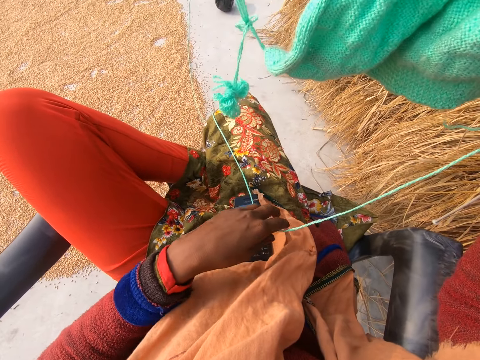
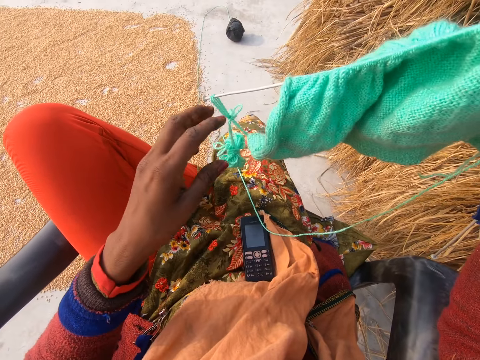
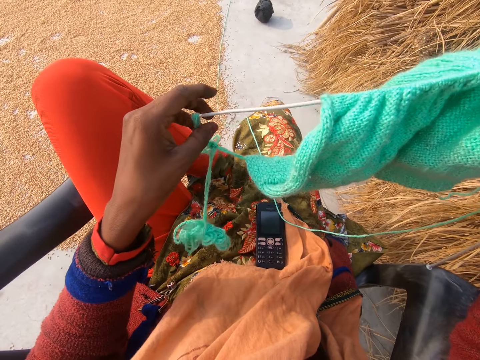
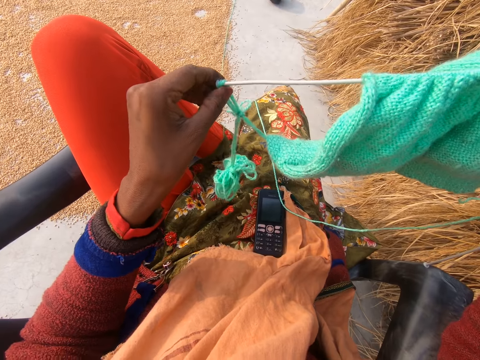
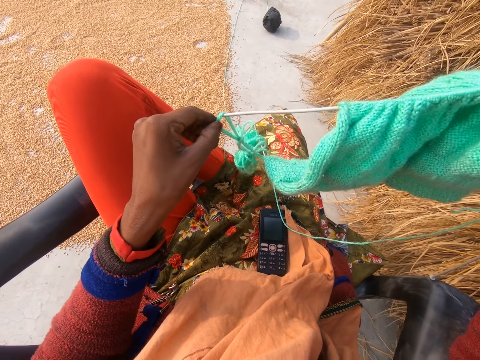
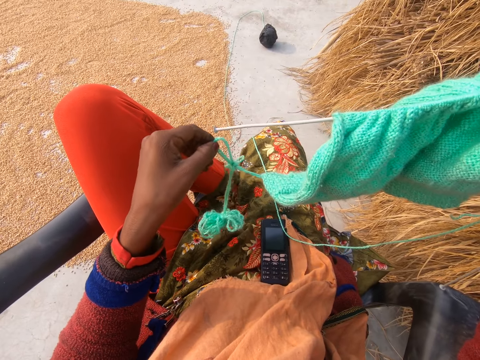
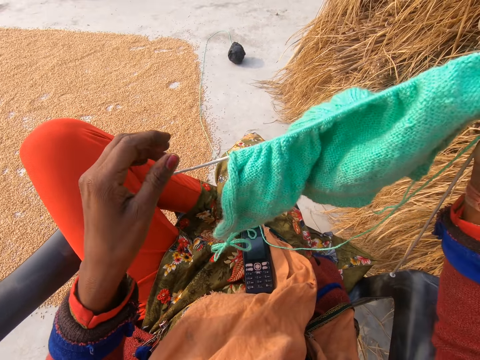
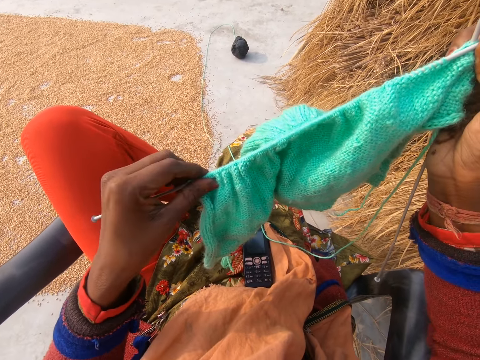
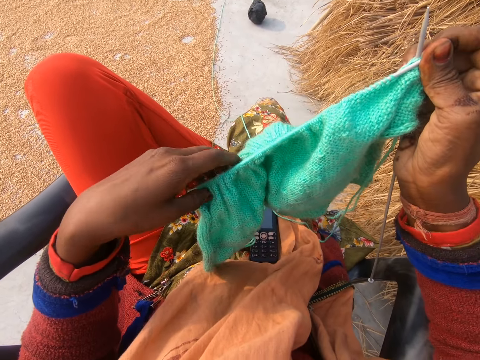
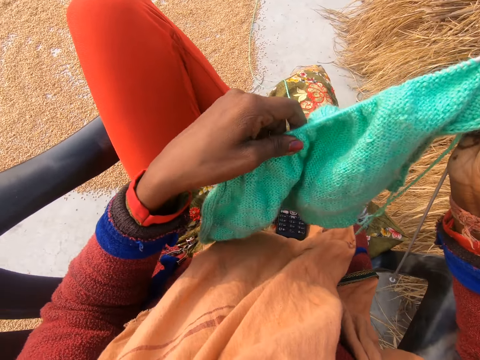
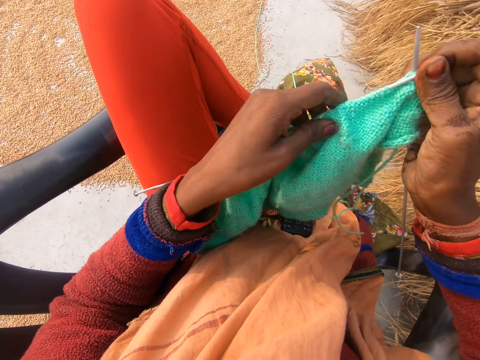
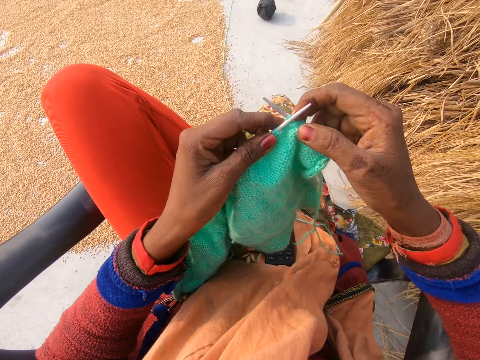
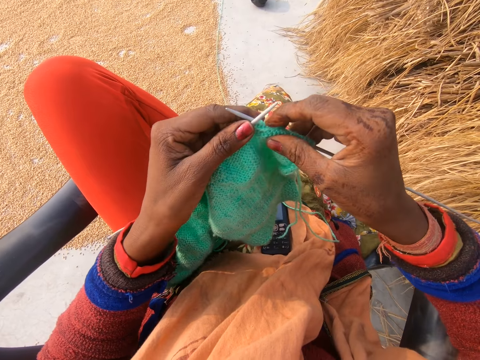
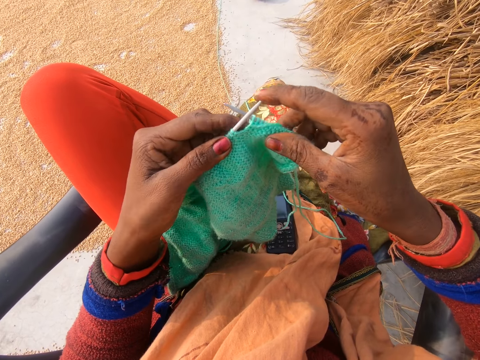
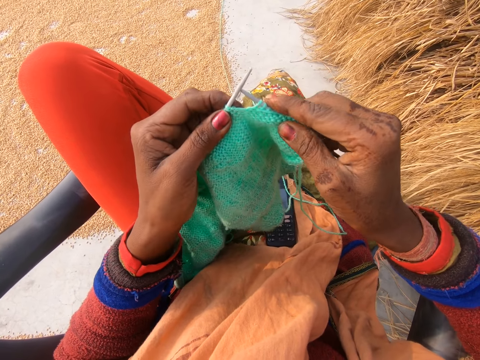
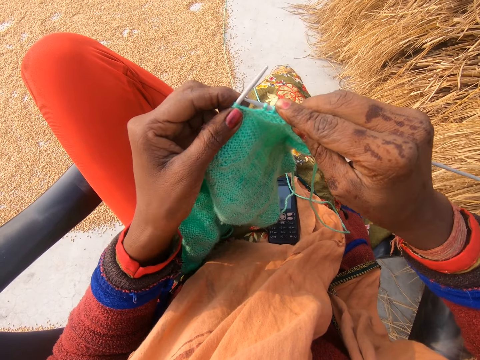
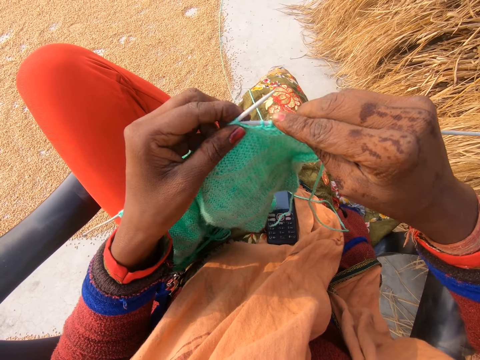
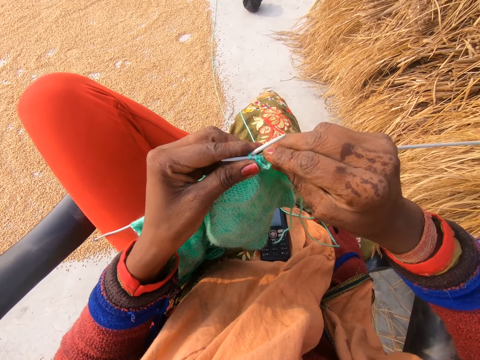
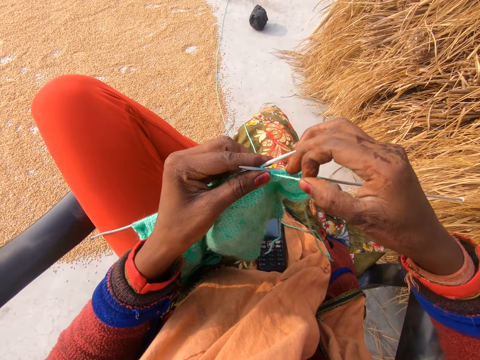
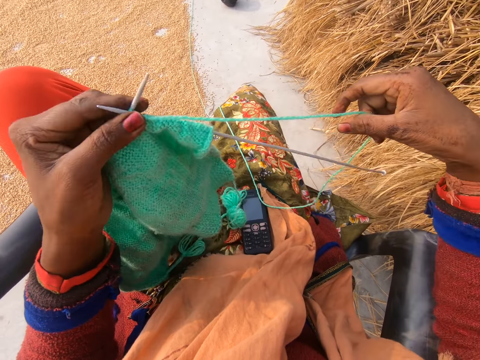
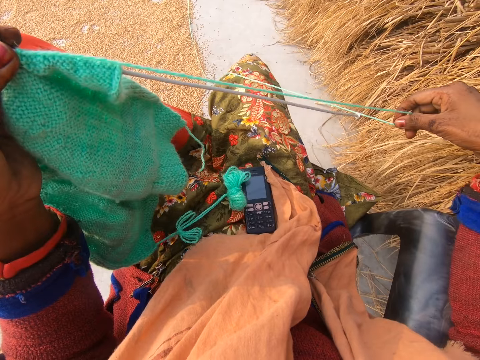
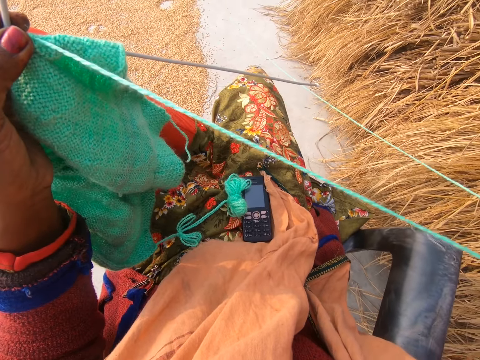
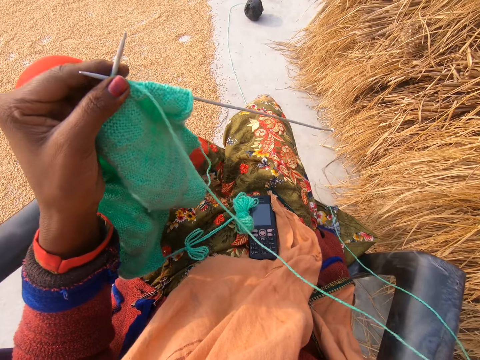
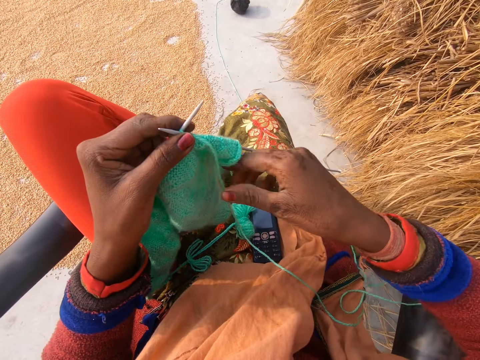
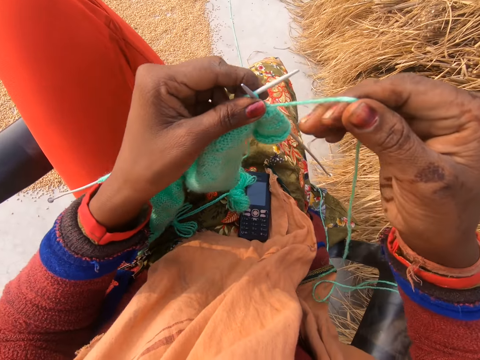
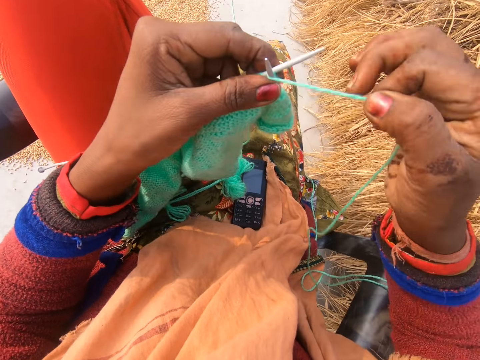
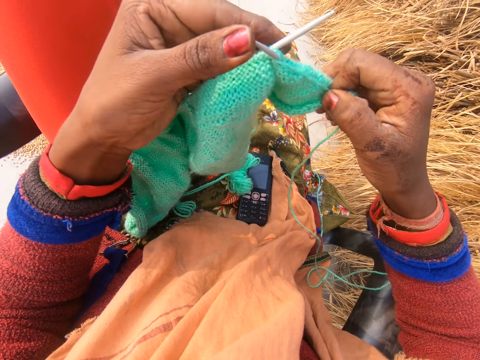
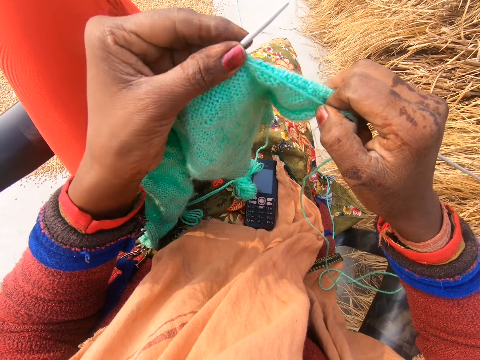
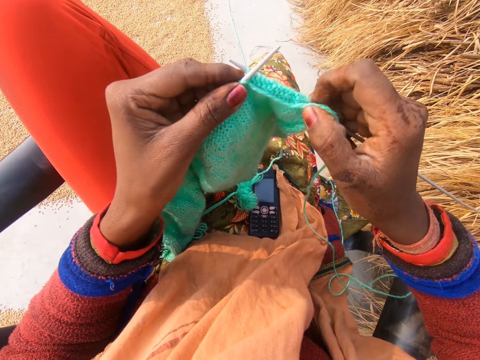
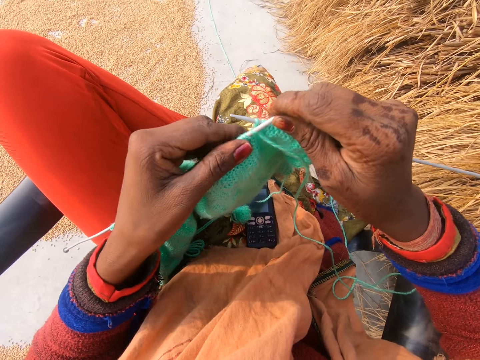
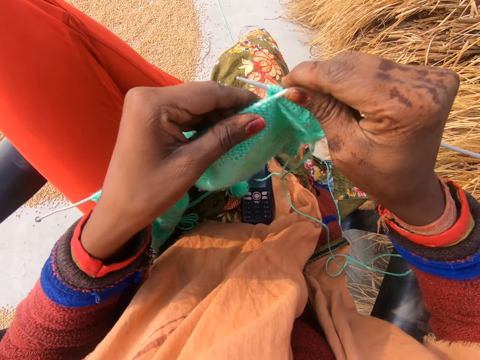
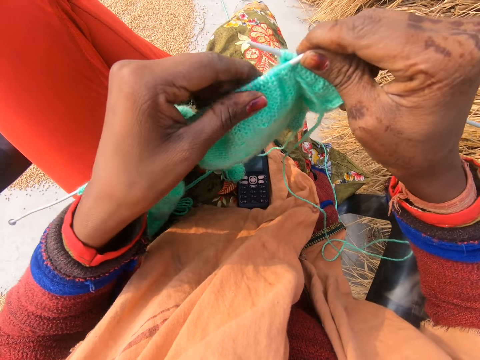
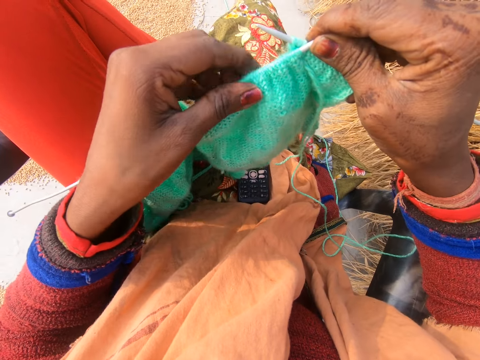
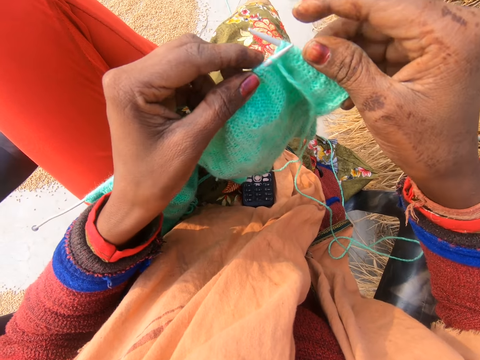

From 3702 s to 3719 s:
The camera wearer removes the yarn on the knitting needle with her left hand. She adjusts the yarn on the knitting needle with her left hand. She aligns the fabric. She knits the yarn with the knitting needles in both hands. She aligns the thread. She aligns the fabric.

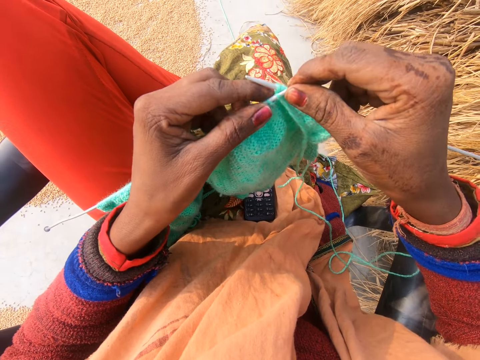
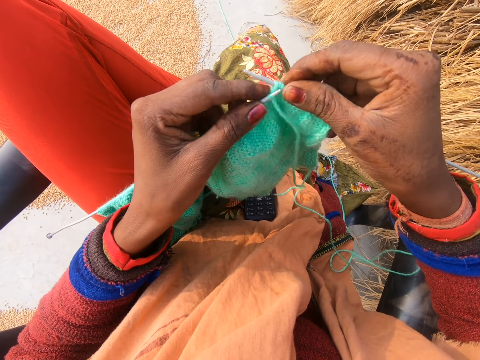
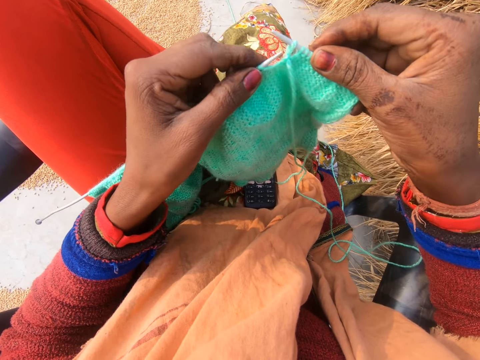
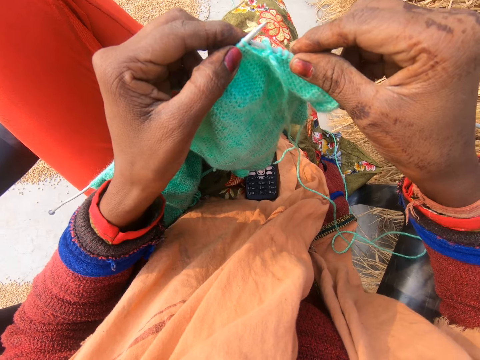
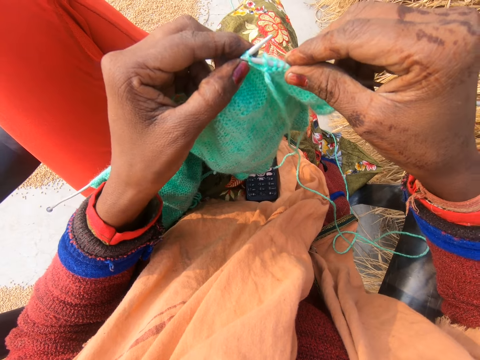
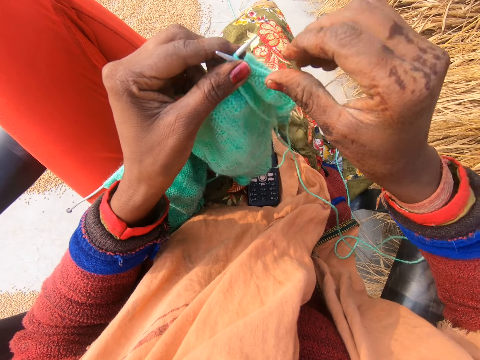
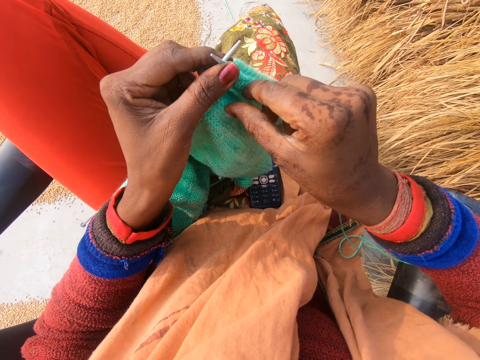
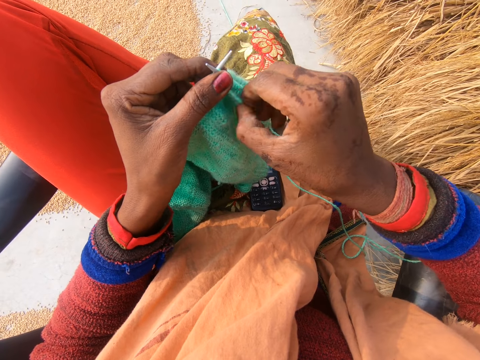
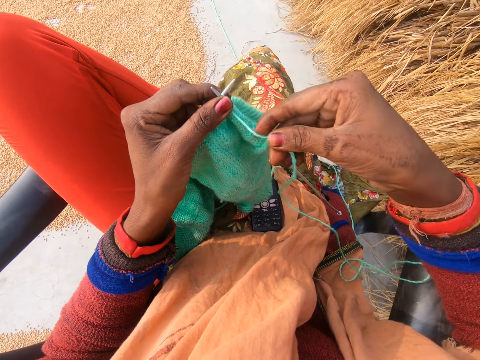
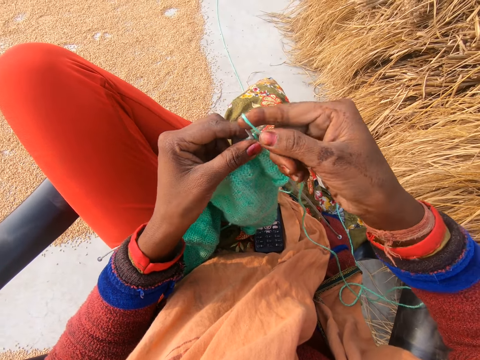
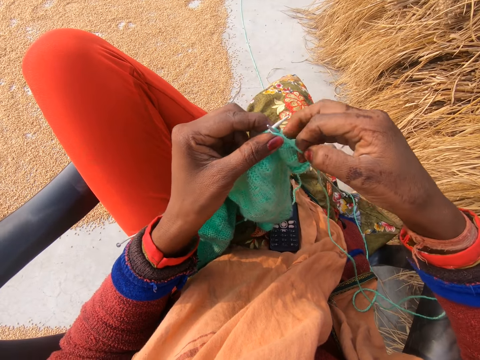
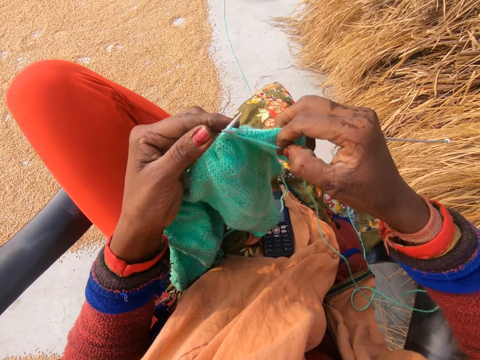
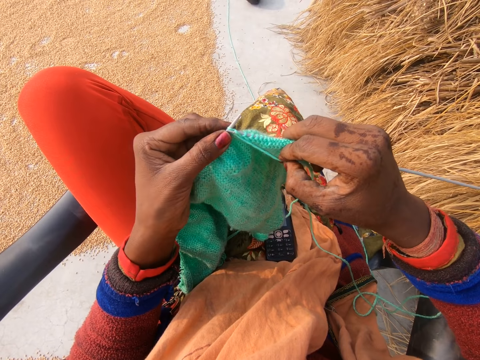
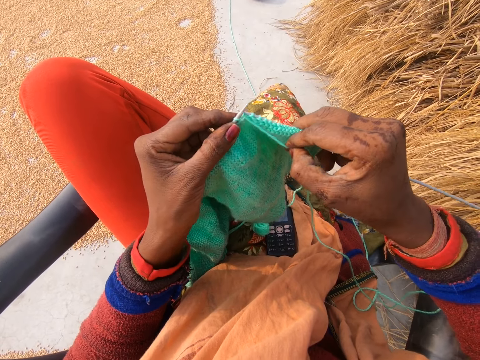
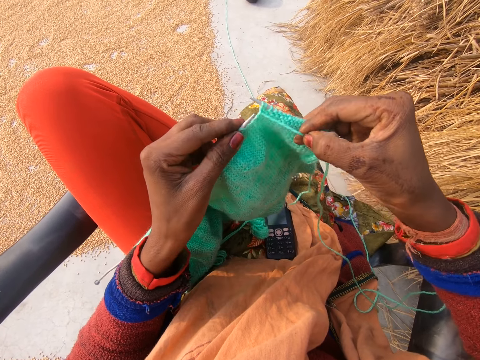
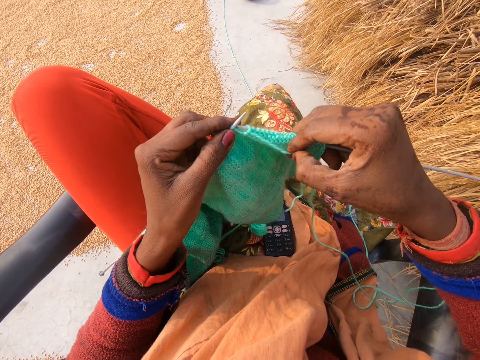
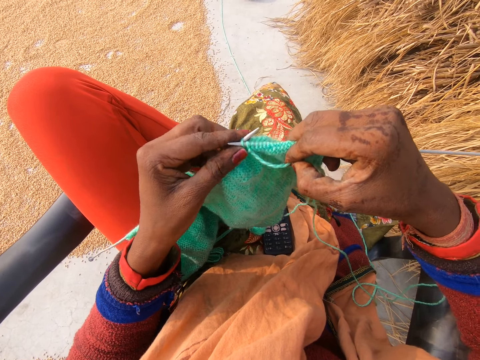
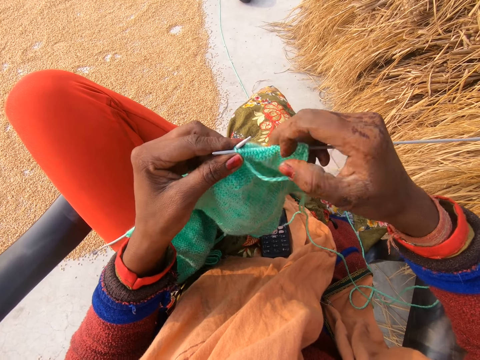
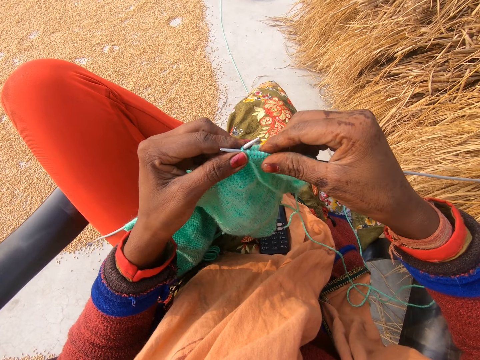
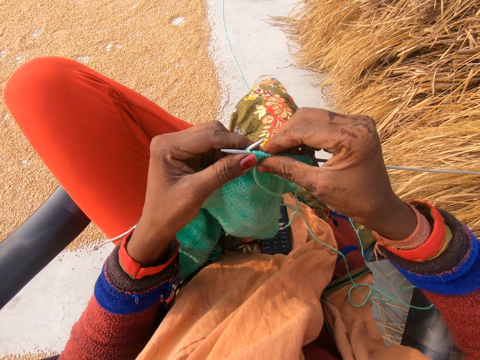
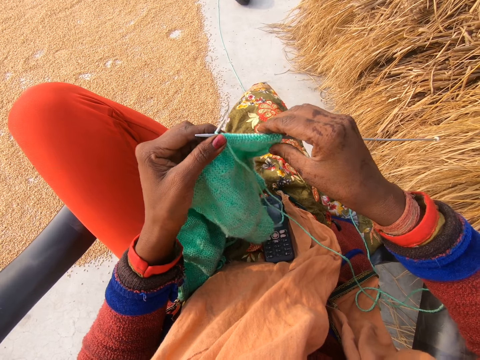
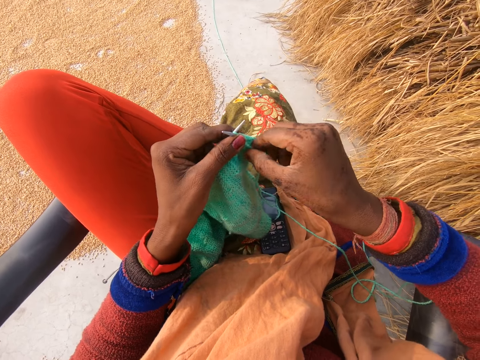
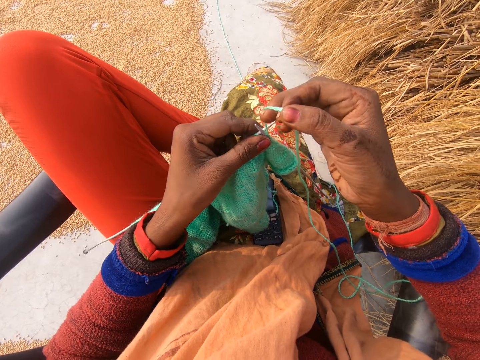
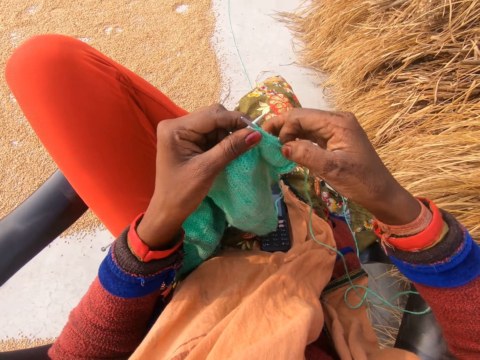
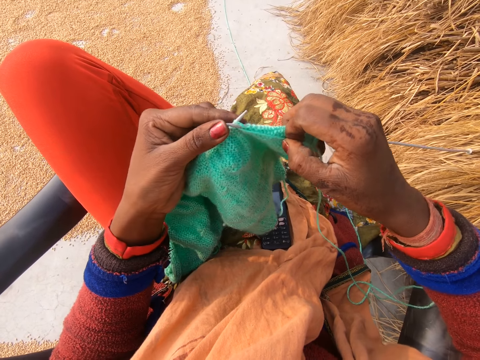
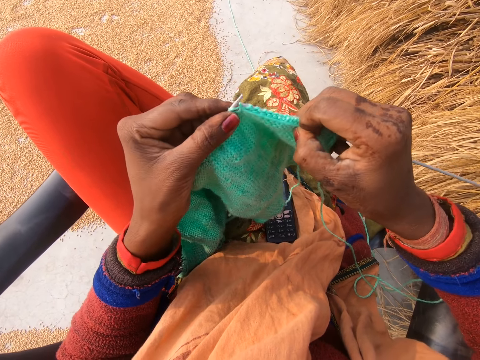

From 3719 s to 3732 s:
The camera wearer sews the fabric. She rotates the knitting thread around the needle. She crochets with the yarn in her hand. She knits the fabric with the knitting needles.
